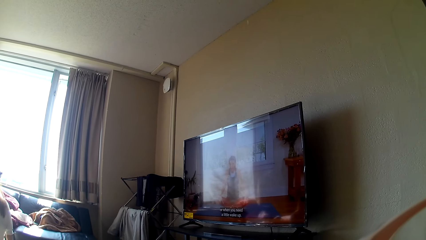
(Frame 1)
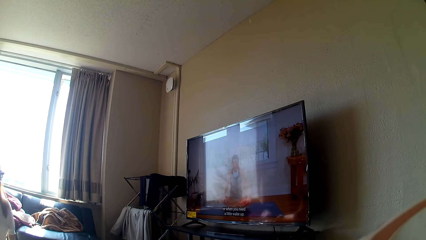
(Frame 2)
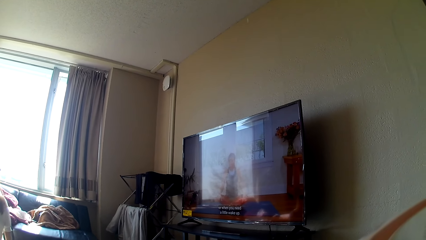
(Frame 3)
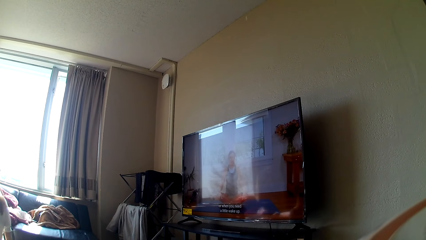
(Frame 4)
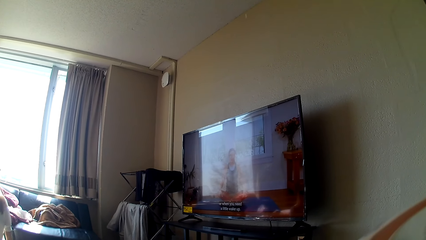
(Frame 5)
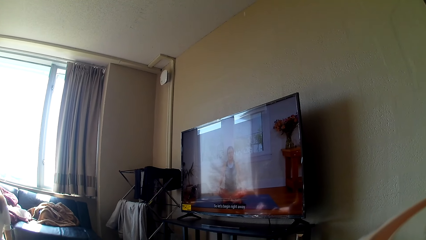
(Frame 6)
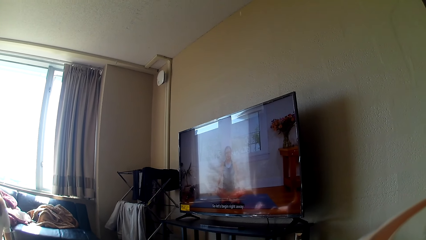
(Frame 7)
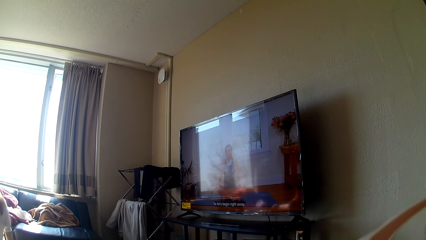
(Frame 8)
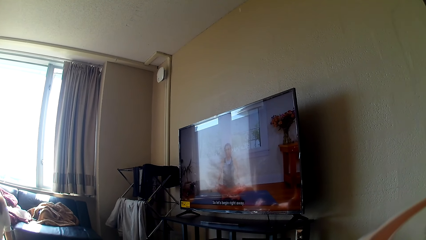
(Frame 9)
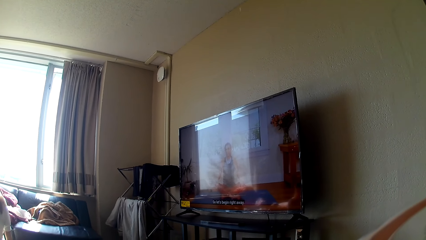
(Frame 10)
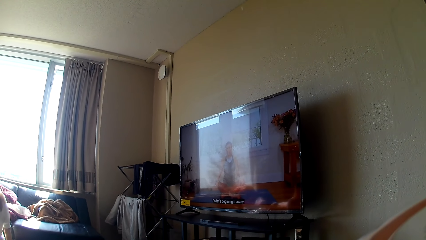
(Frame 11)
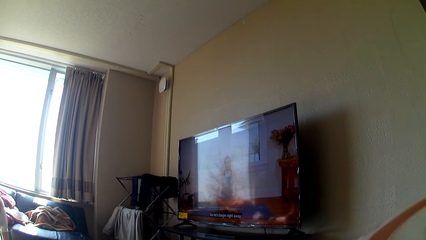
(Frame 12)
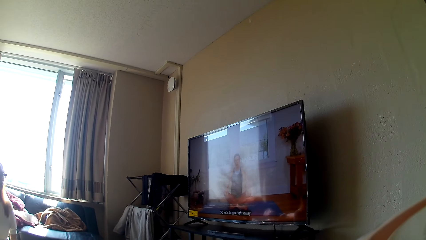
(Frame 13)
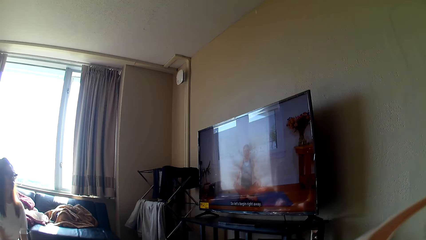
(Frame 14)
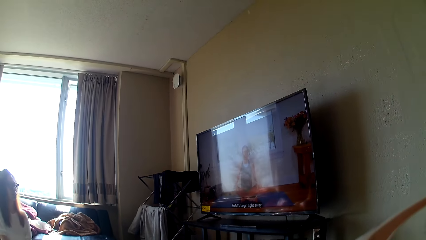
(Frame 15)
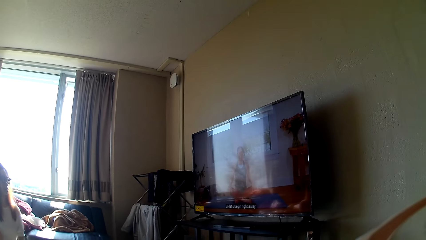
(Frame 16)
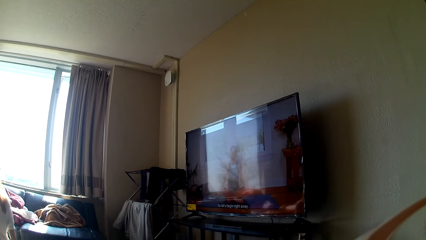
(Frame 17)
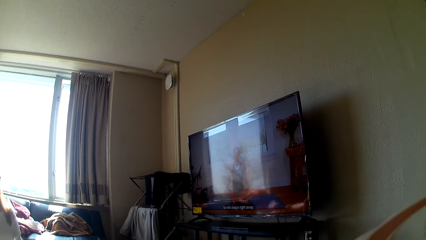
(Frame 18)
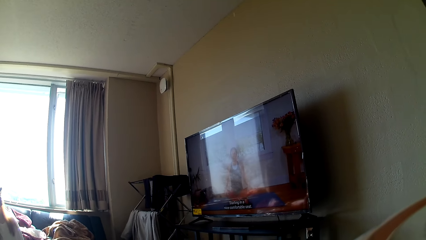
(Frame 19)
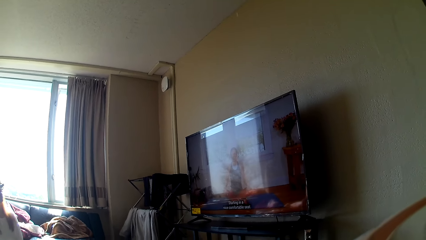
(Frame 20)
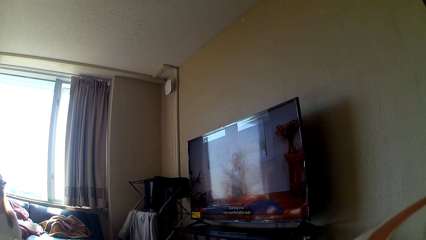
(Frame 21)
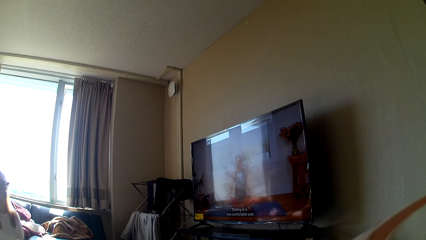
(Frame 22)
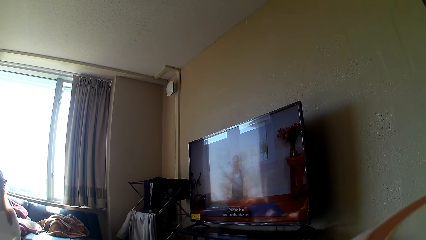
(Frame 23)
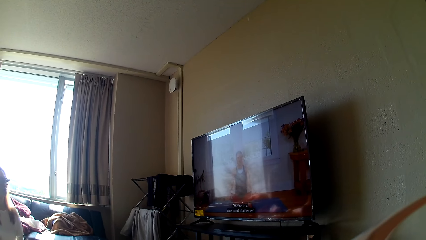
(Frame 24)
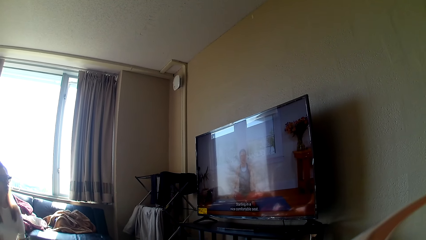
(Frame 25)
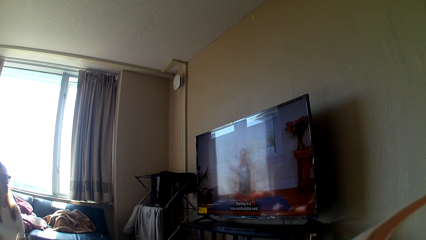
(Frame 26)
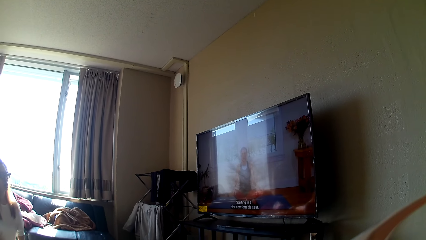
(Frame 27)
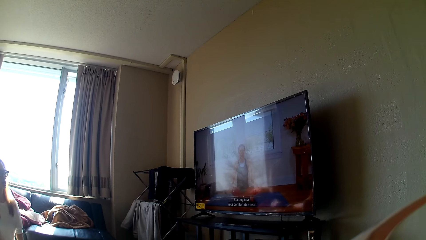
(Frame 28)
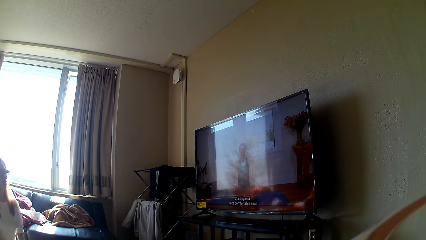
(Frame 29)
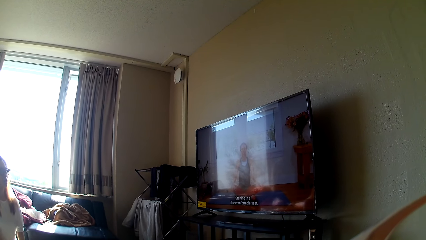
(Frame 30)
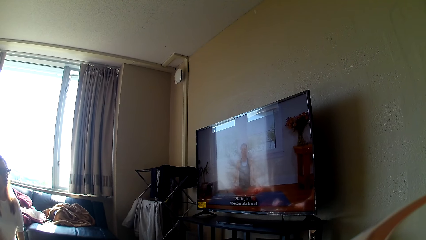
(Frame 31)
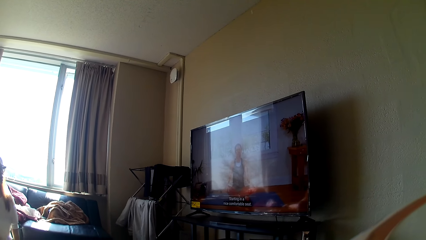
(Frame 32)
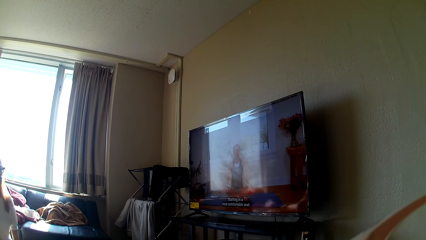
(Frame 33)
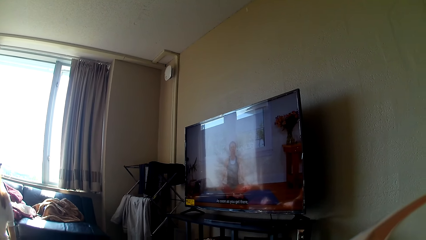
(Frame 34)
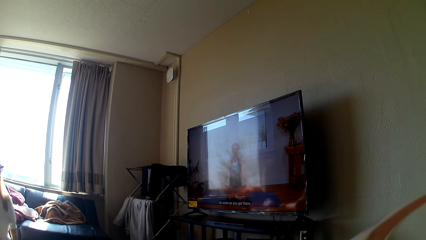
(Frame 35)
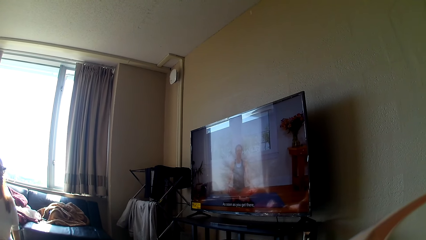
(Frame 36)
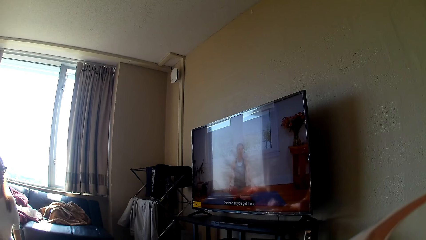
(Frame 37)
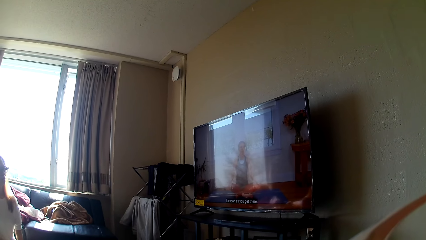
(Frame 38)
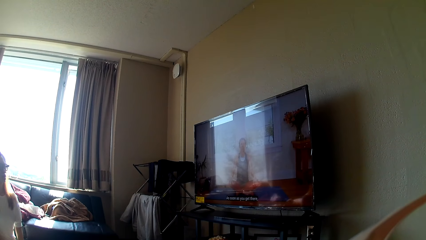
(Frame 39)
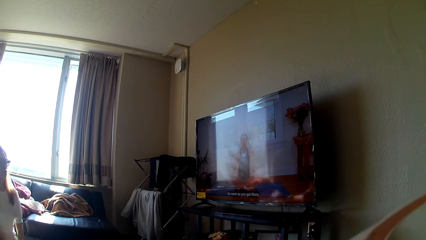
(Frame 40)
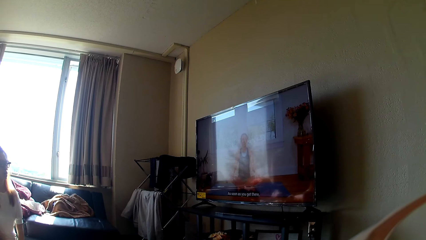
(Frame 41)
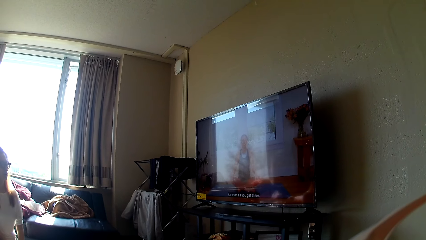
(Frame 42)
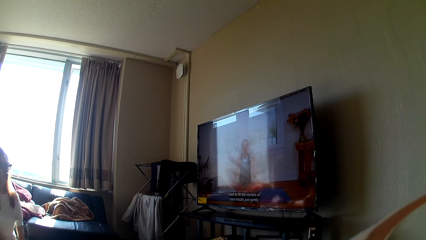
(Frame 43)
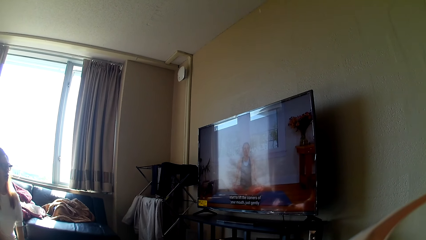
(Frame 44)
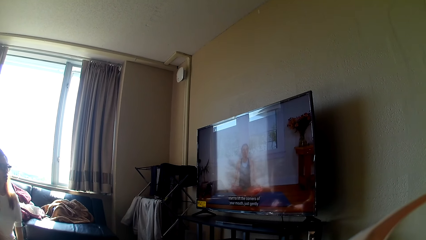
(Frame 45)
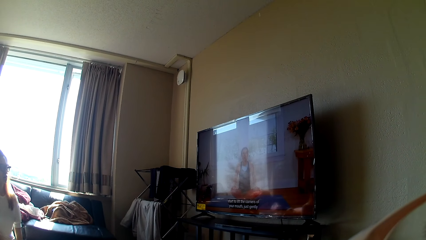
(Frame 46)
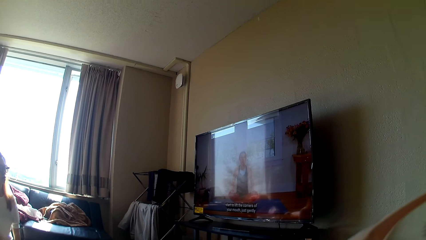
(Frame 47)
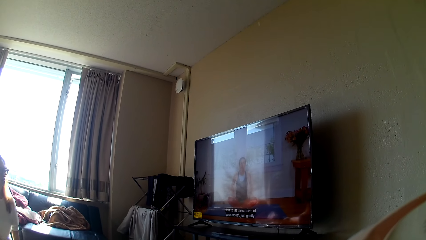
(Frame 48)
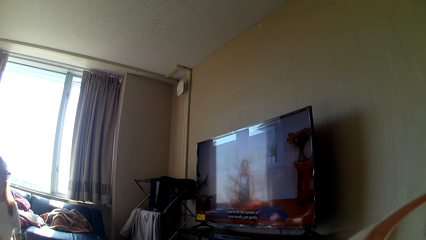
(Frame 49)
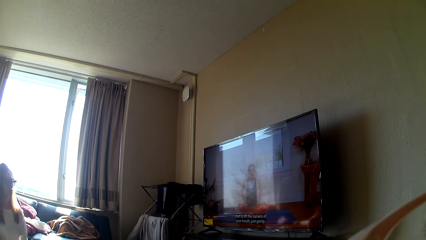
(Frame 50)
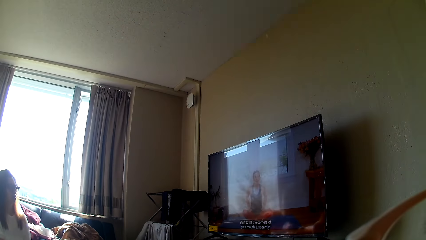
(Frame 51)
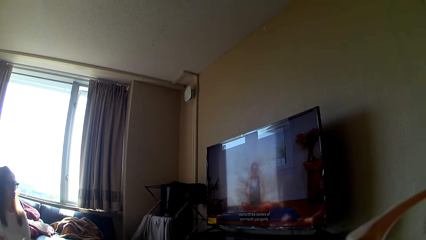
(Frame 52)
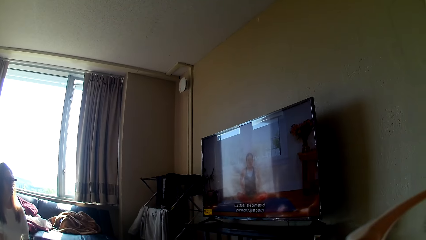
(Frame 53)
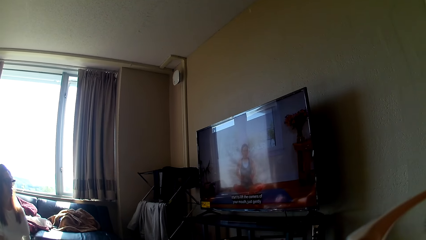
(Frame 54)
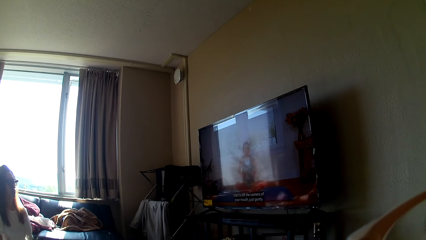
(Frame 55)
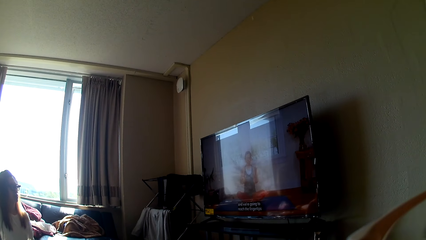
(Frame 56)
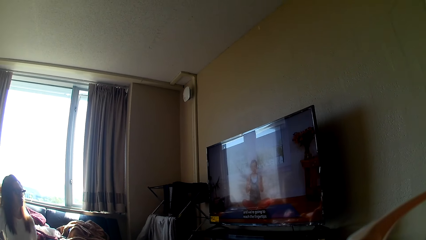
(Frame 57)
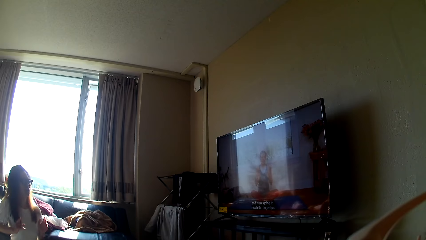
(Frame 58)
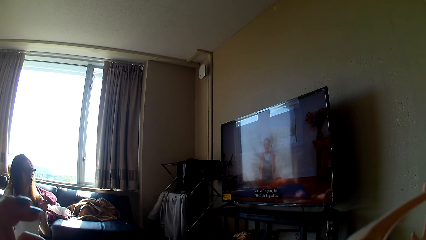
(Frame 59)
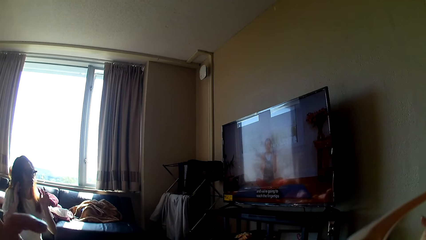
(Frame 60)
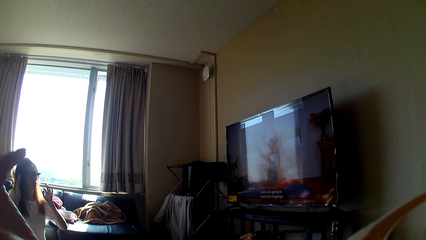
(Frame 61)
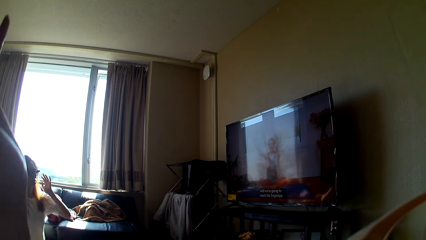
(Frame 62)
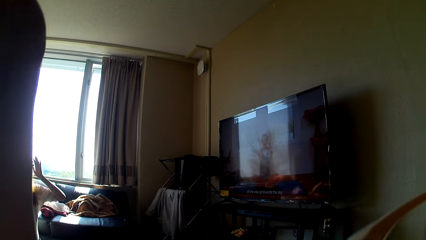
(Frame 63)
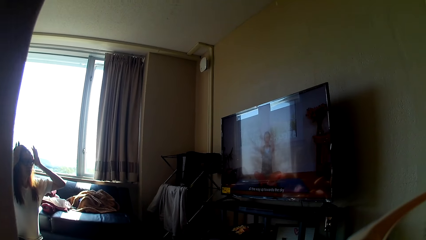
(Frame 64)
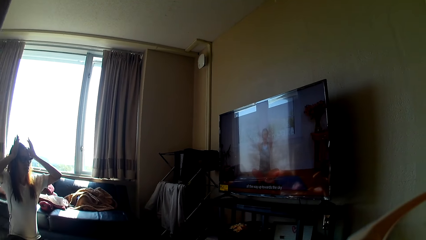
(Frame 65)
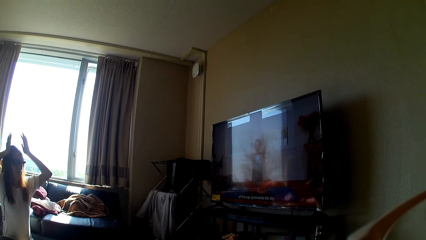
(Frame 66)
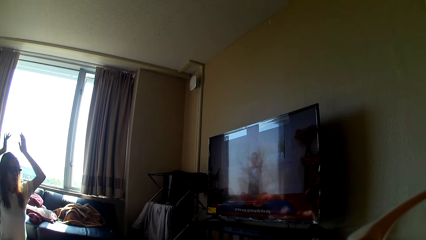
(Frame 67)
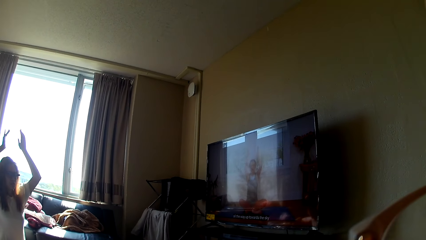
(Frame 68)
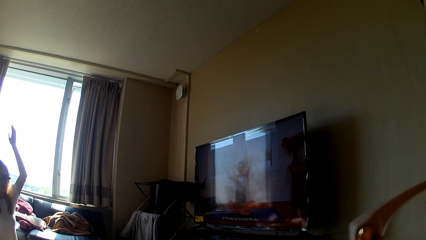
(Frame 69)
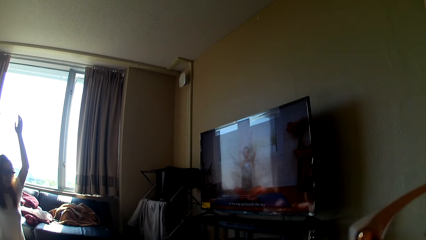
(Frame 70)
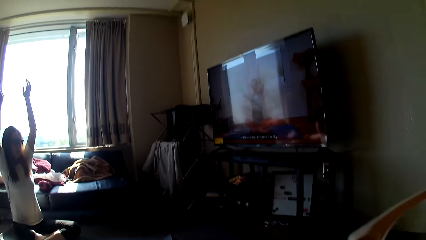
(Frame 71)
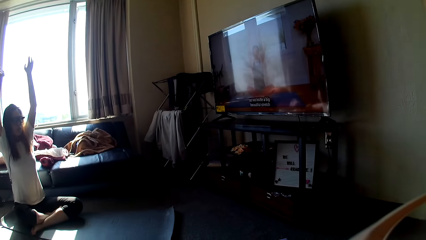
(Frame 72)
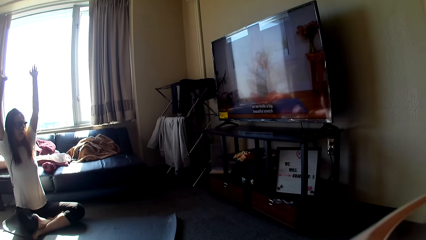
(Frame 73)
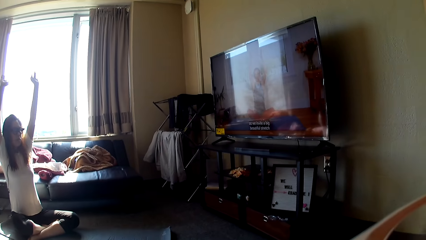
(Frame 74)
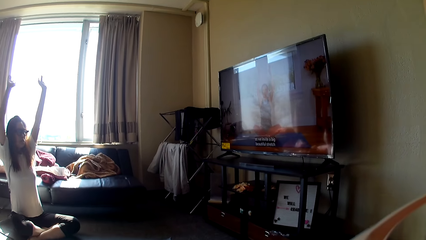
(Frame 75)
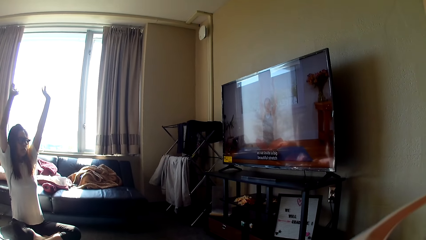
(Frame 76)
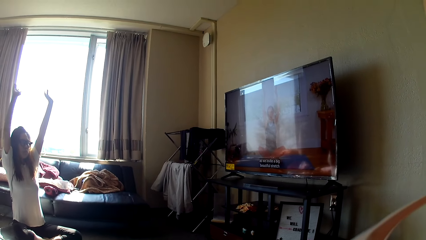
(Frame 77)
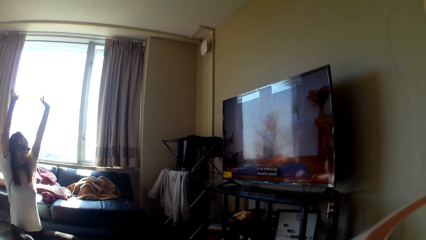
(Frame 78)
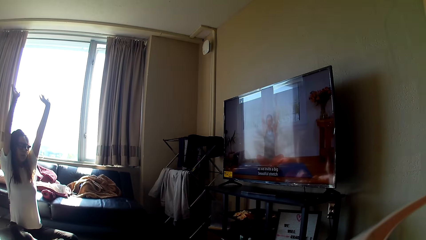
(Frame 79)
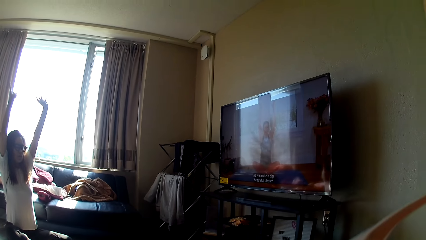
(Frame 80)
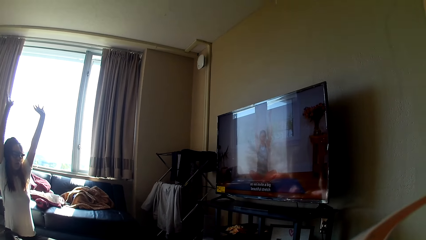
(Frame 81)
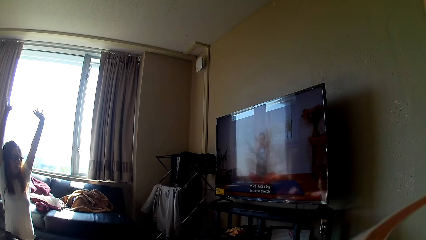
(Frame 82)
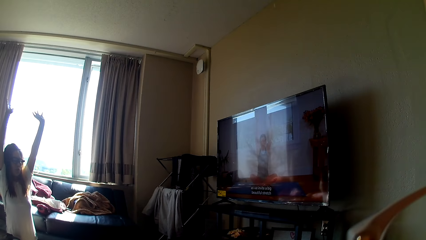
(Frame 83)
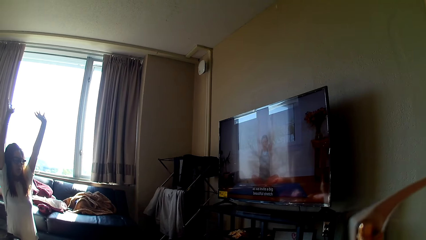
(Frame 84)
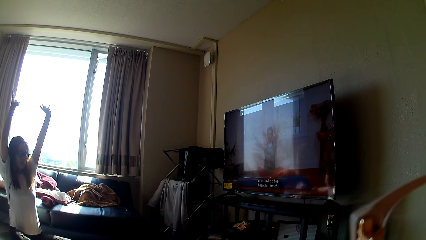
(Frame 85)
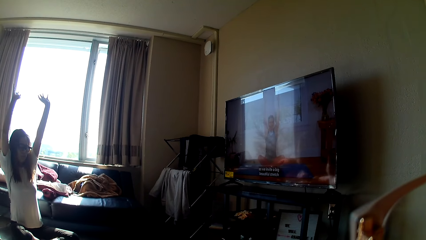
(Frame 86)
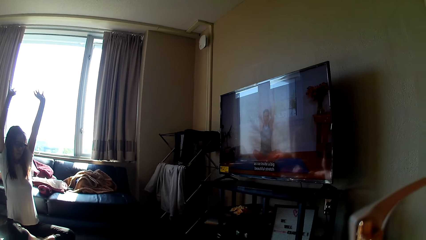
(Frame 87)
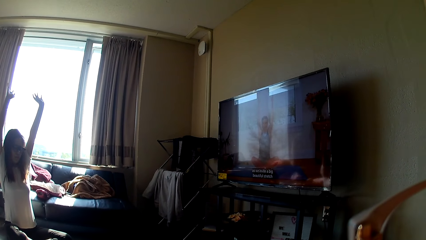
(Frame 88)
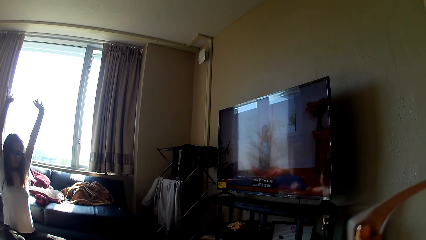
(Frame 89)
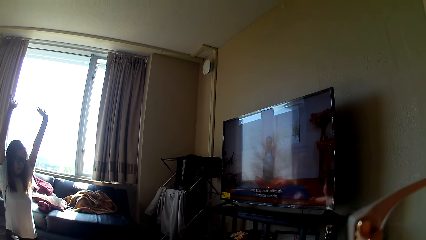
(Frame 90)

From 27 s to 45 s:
The camera wearer raises her hands. A lady touches her head and raises her hands.
